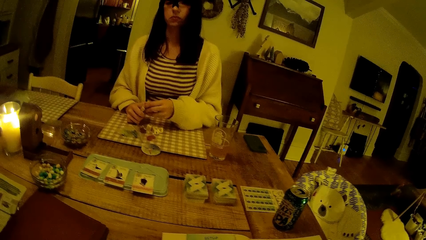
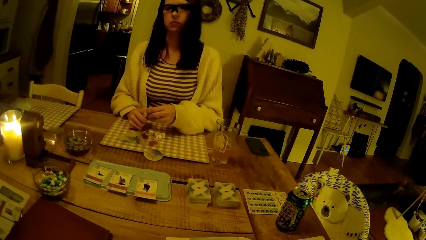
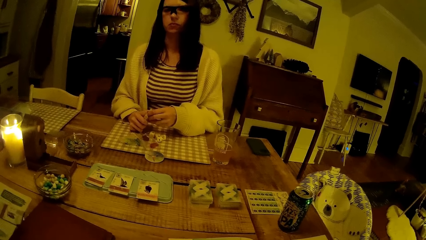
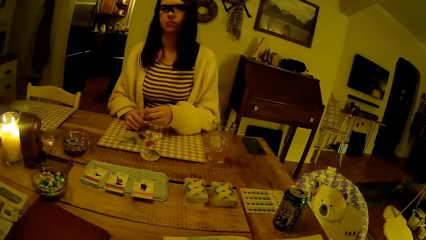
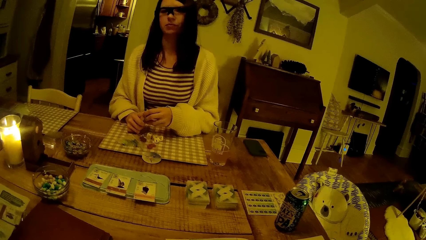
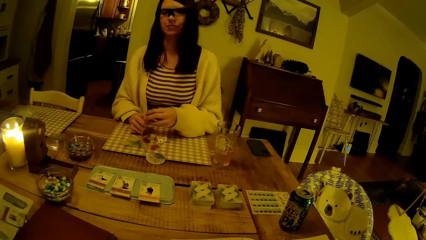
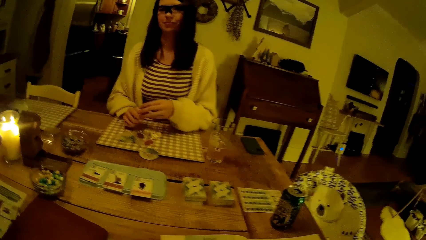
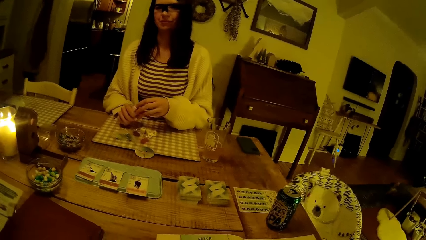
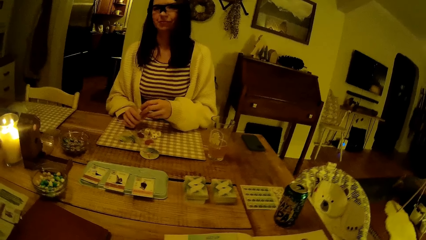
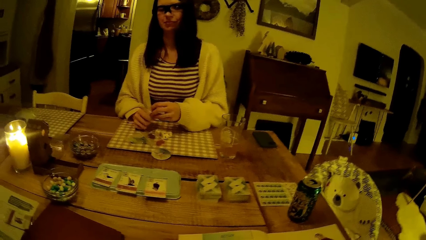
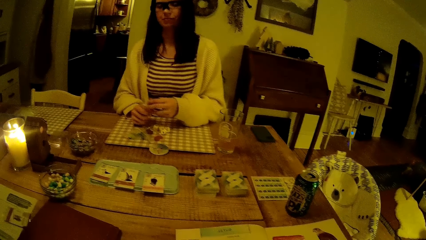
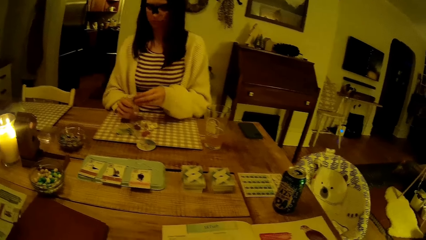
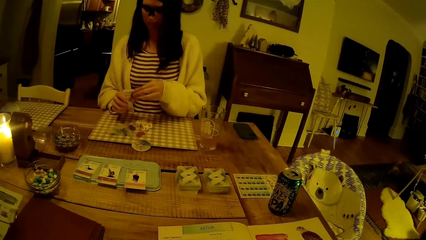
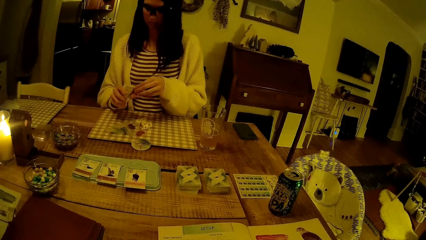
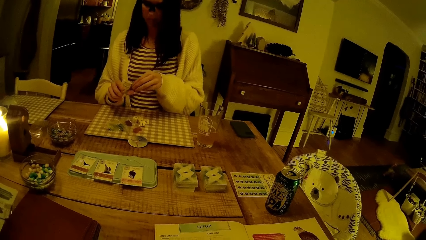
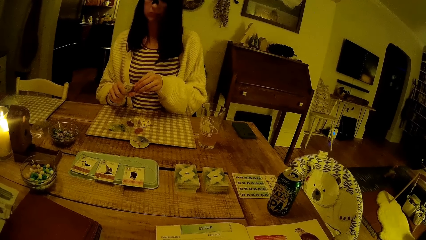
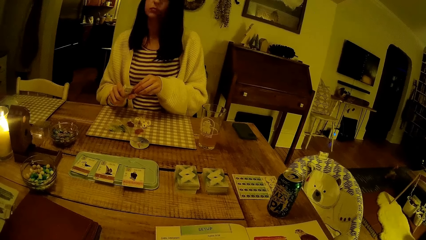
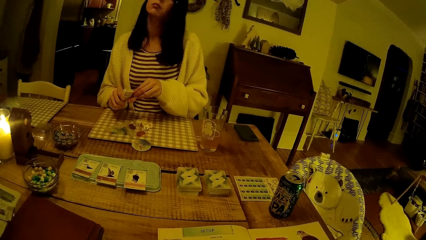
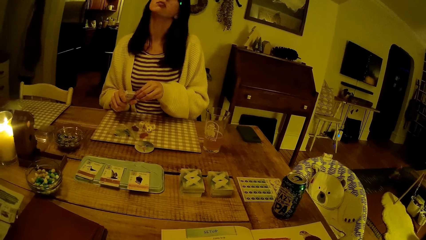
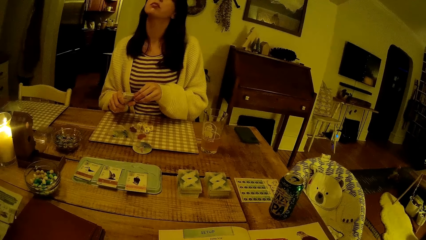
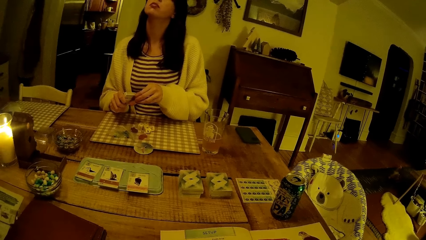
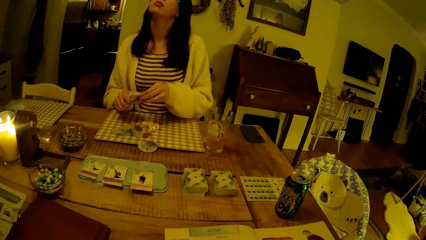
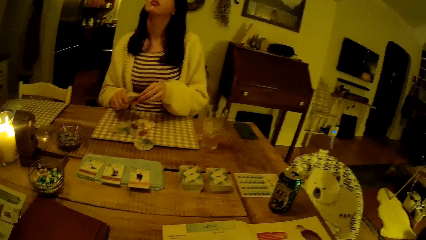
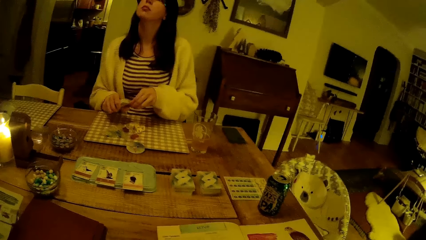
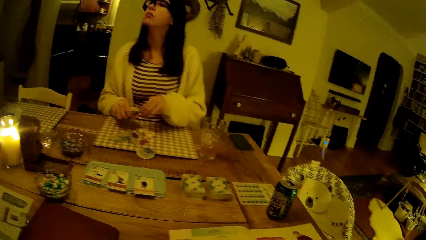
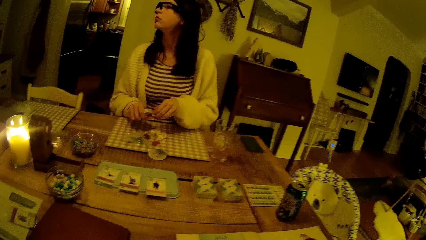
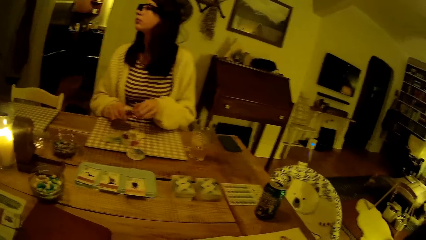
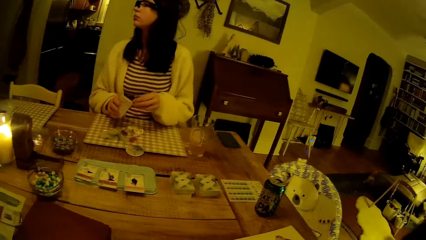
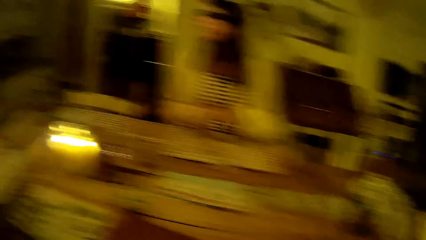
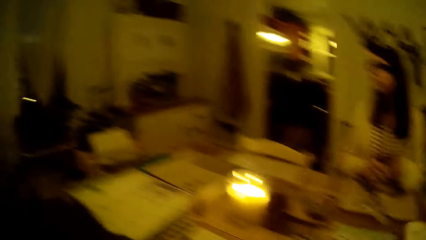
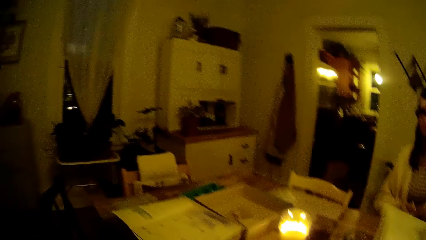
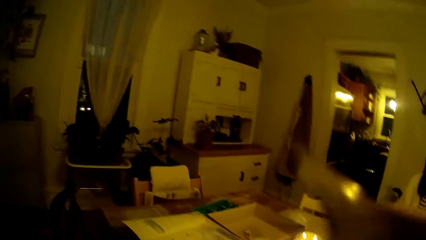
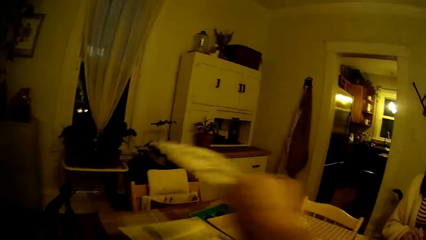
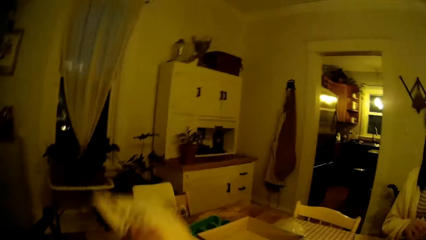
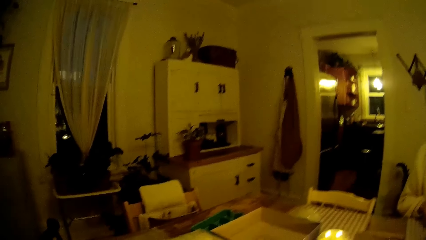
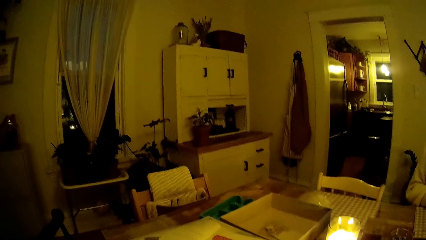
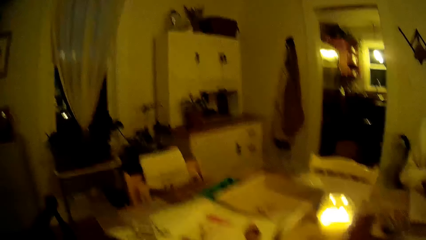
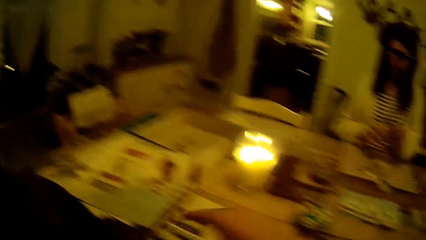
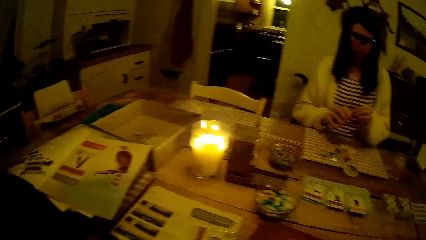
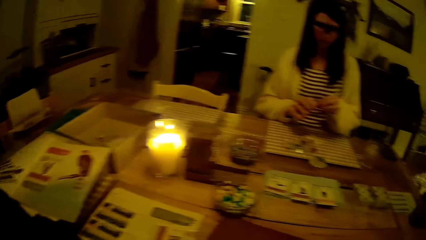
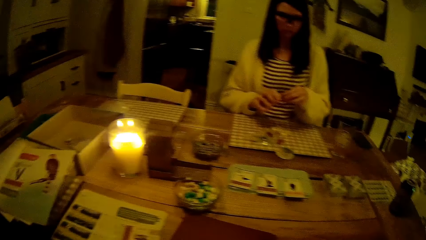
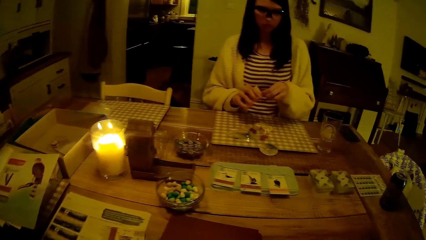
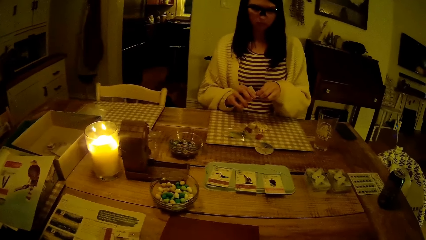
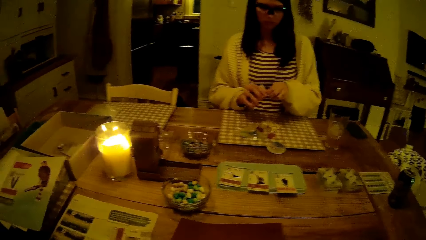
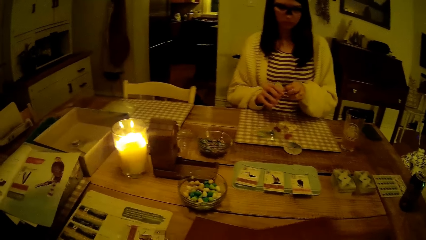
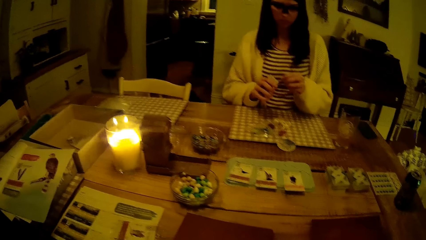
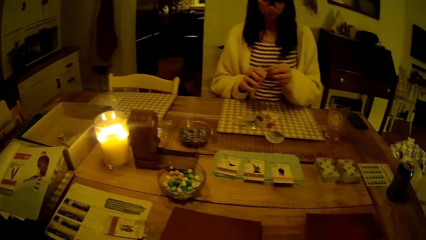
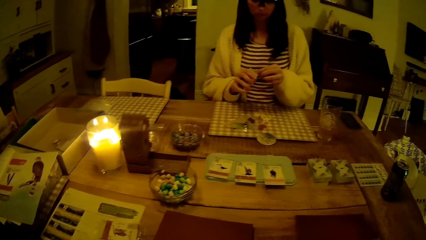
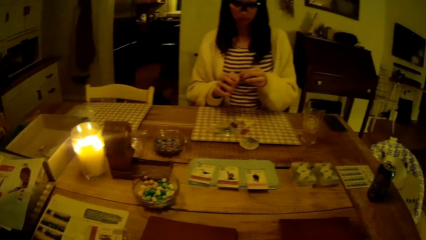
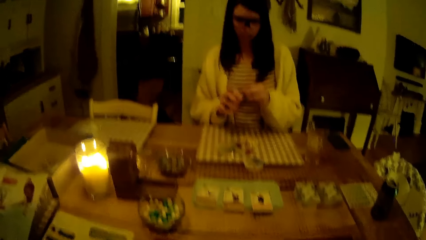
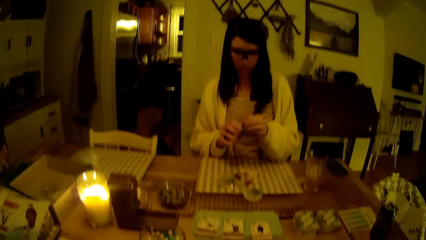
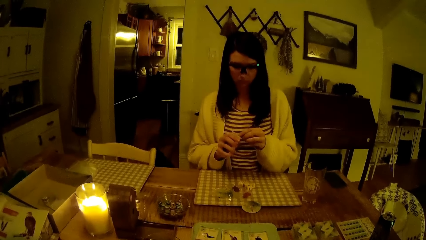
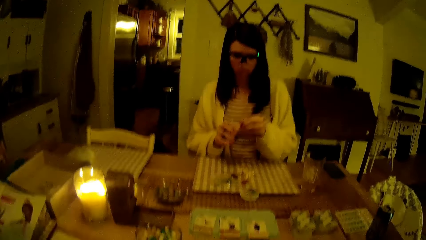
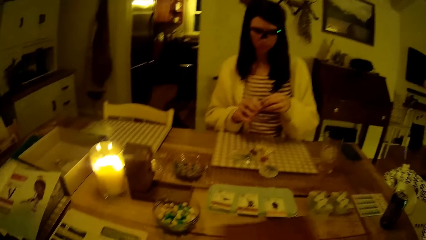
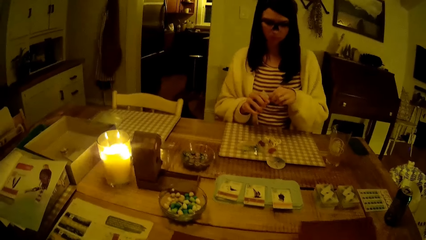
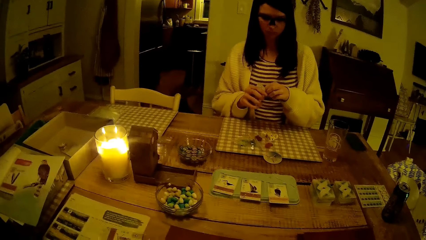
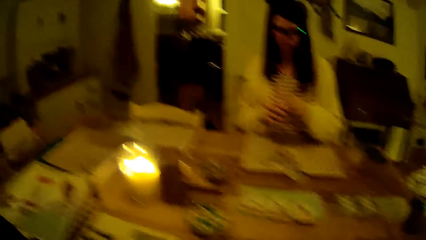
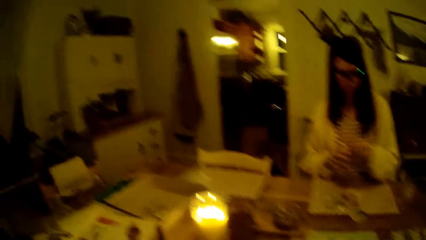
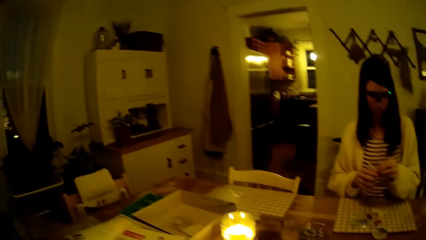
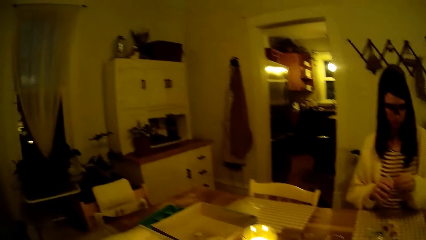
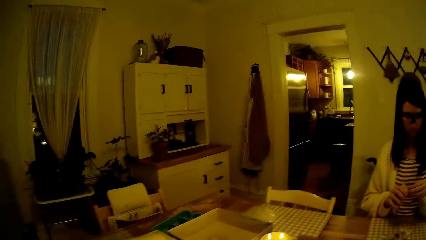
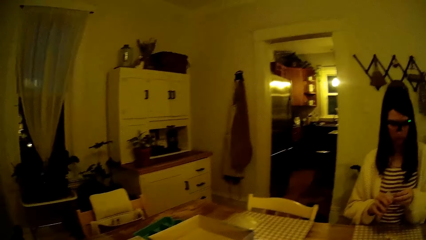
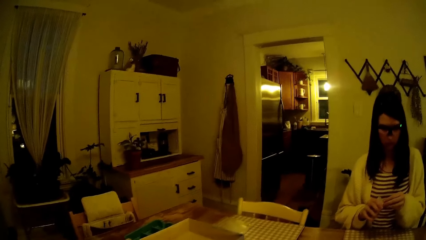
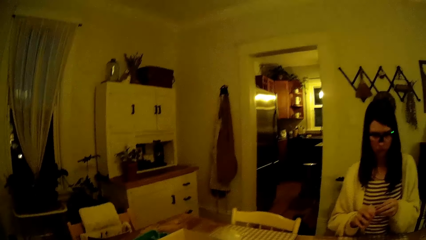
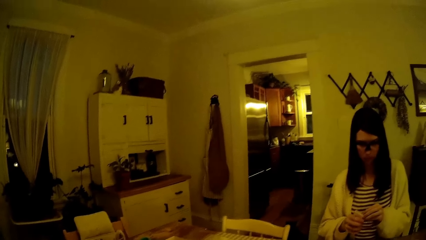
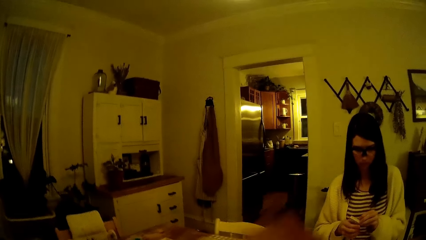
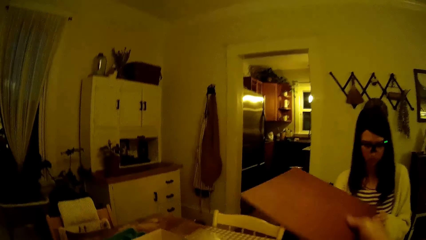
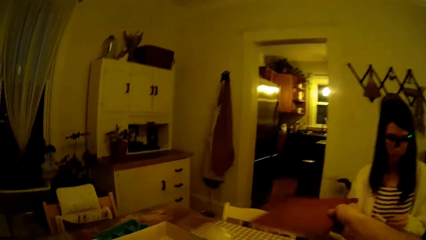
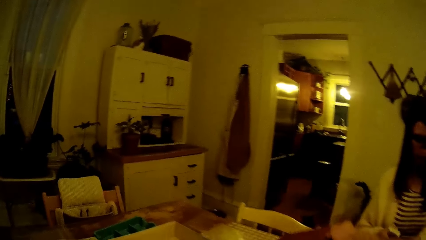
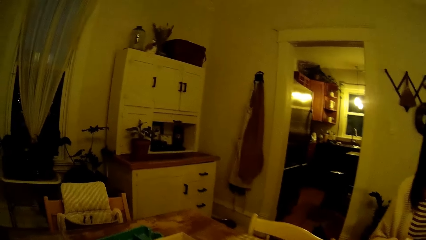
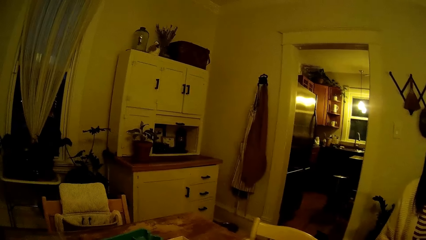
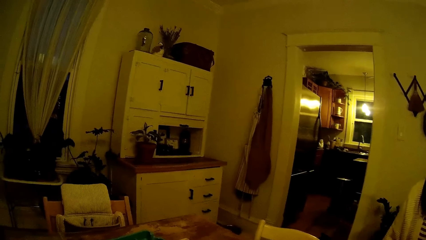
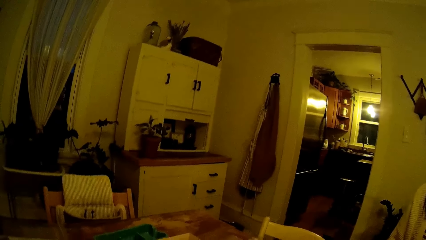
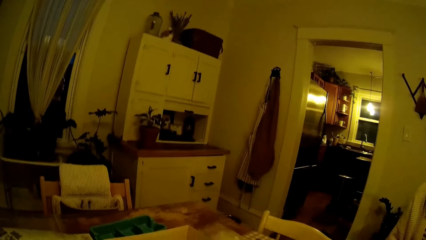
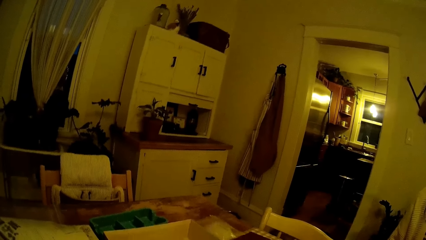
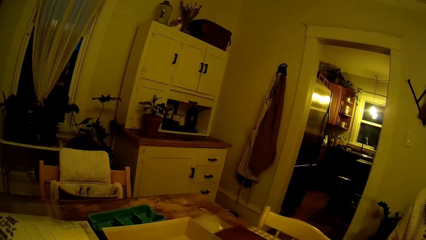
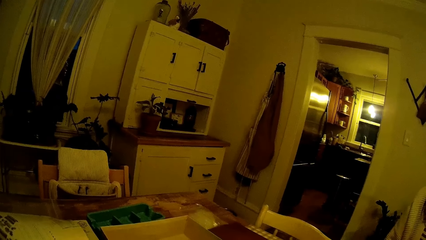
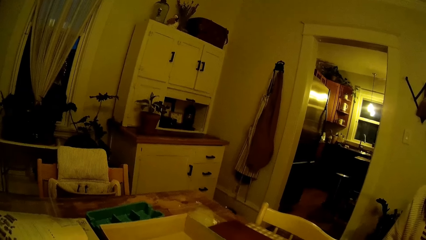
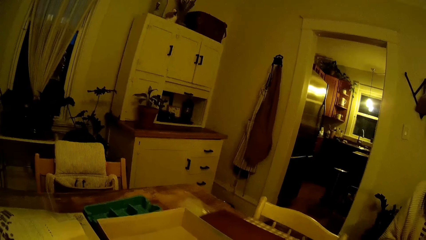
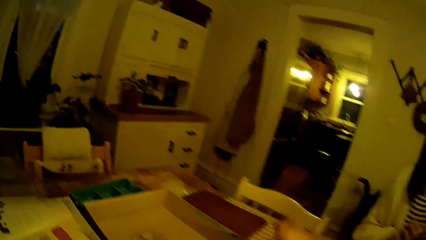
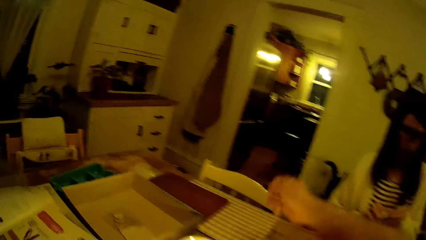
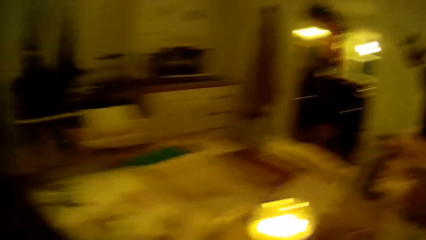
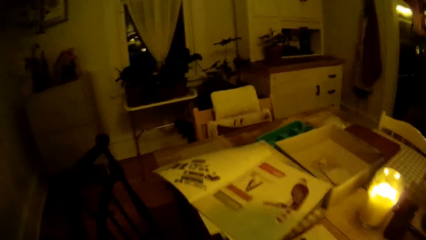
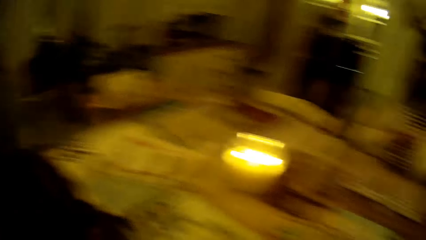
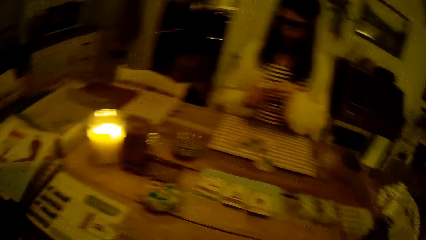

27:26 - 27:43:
The camera wearer picks up a book on the table with his right hand. He drops the book on a box on the table with his right hand. He passes a table mat to the left. He moves the book on the table with his right hand. He arranges the table mats on the table. He moves the book on the table with his right hand again. He drops the book on the table with his right hand. He moves the book on the table with his right hand.
